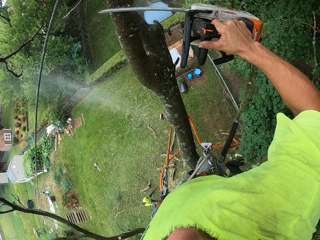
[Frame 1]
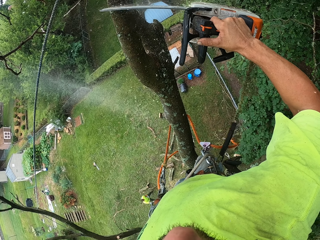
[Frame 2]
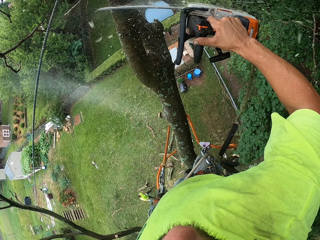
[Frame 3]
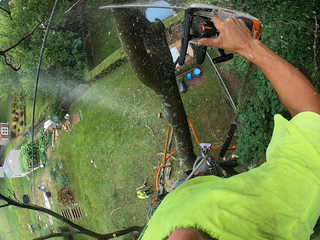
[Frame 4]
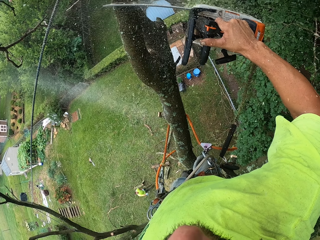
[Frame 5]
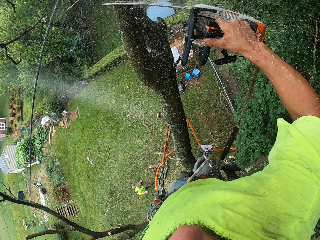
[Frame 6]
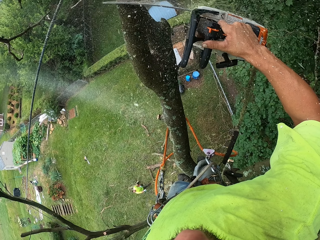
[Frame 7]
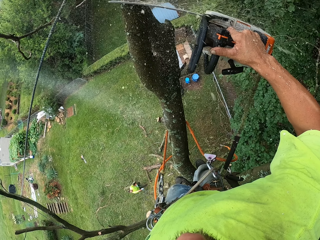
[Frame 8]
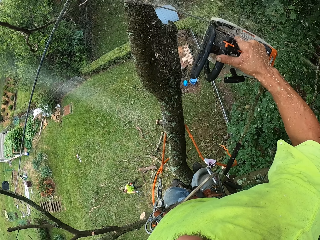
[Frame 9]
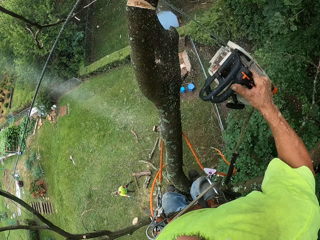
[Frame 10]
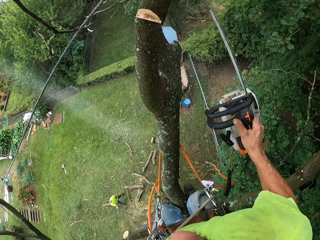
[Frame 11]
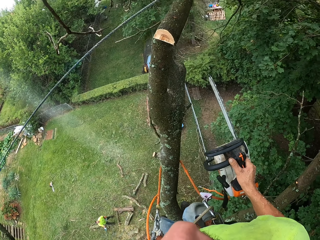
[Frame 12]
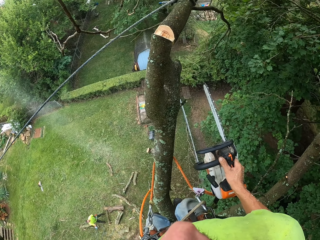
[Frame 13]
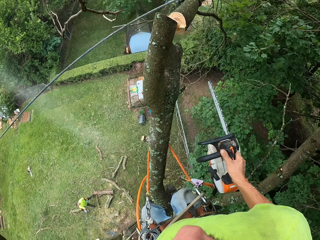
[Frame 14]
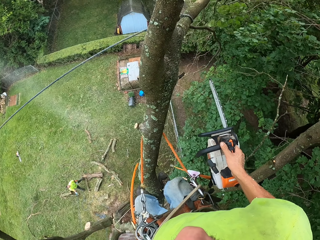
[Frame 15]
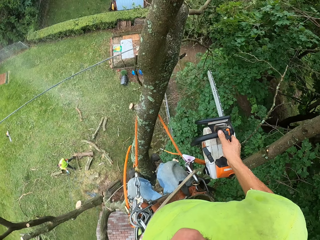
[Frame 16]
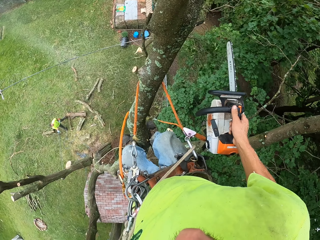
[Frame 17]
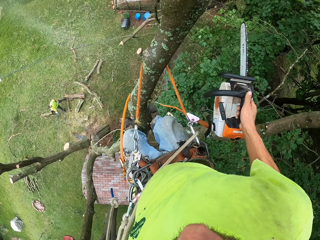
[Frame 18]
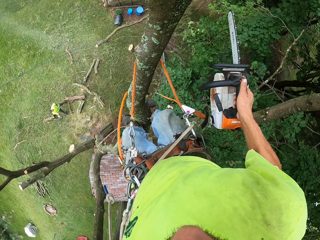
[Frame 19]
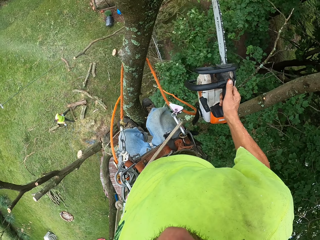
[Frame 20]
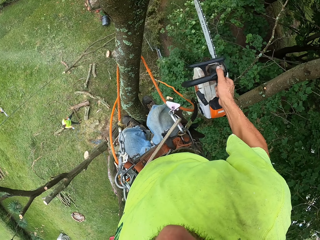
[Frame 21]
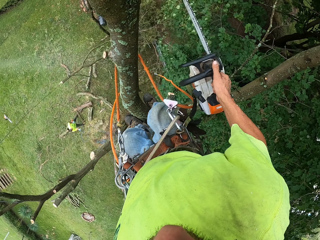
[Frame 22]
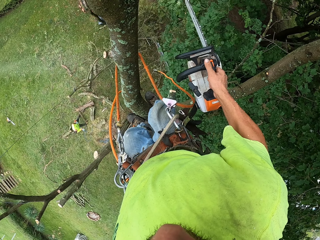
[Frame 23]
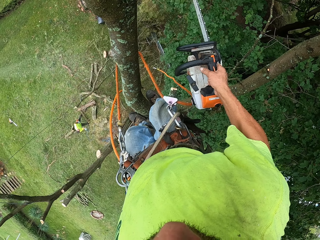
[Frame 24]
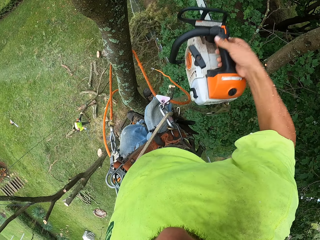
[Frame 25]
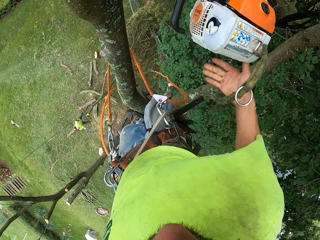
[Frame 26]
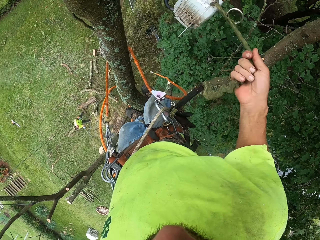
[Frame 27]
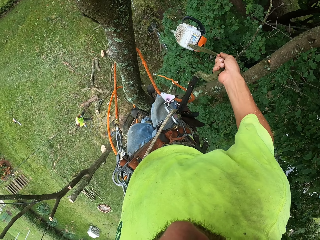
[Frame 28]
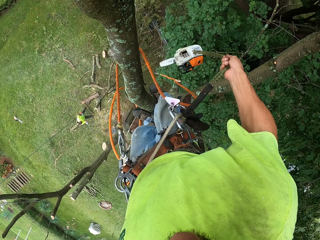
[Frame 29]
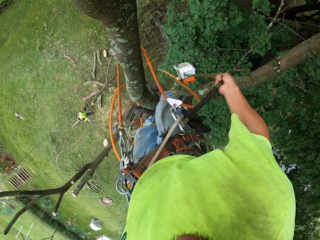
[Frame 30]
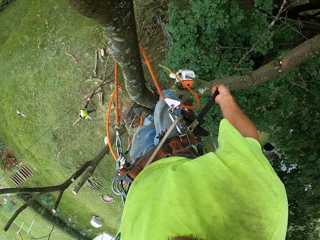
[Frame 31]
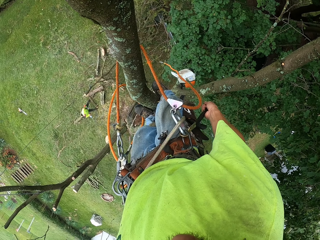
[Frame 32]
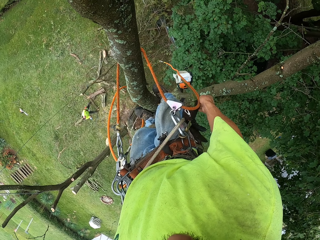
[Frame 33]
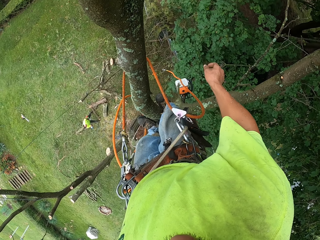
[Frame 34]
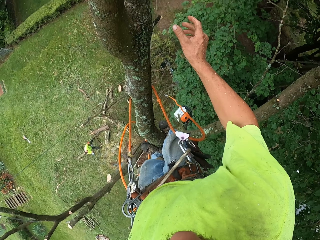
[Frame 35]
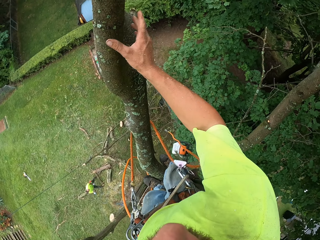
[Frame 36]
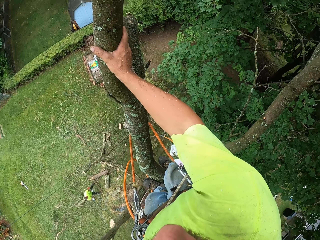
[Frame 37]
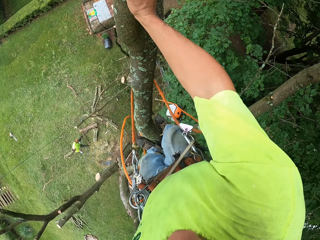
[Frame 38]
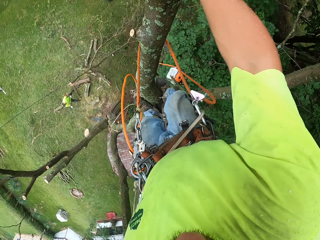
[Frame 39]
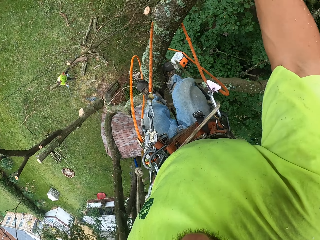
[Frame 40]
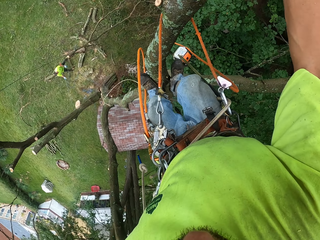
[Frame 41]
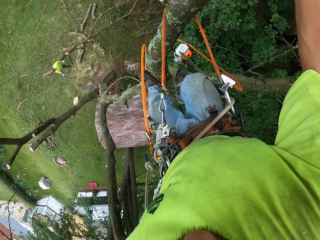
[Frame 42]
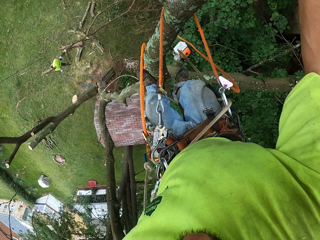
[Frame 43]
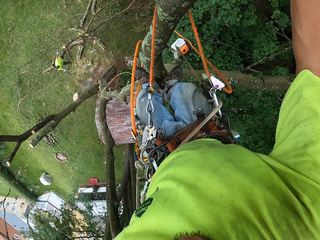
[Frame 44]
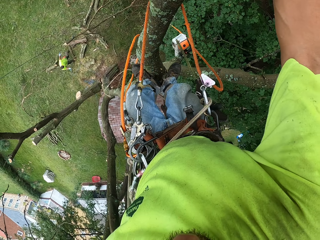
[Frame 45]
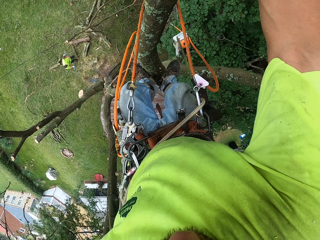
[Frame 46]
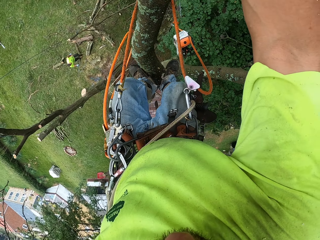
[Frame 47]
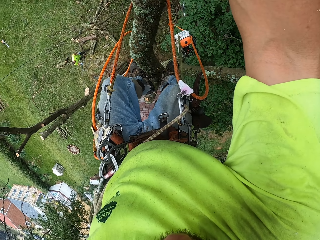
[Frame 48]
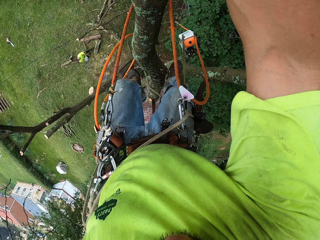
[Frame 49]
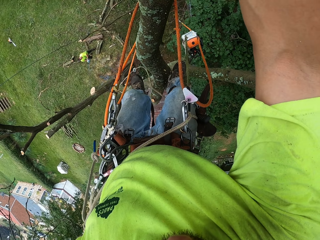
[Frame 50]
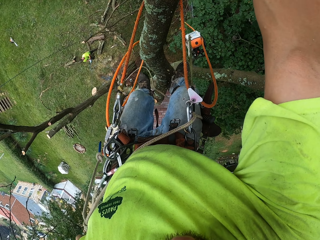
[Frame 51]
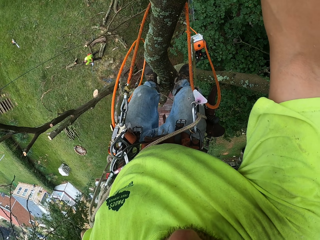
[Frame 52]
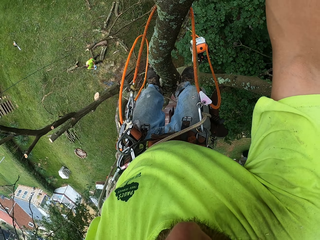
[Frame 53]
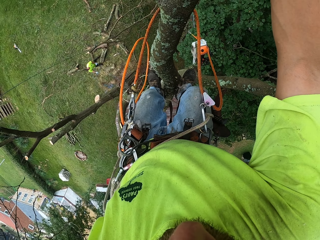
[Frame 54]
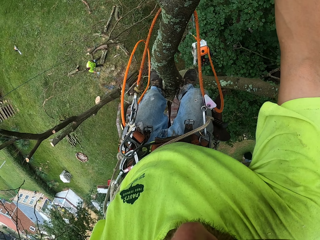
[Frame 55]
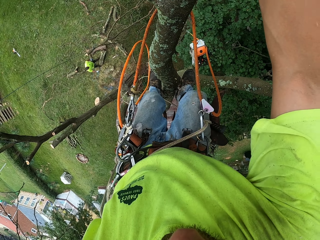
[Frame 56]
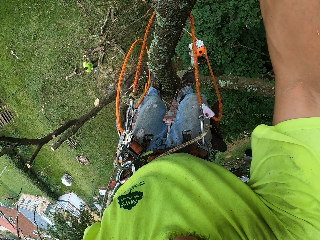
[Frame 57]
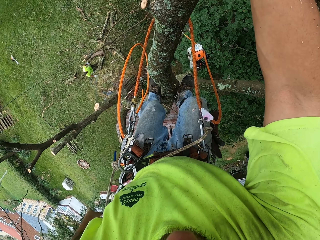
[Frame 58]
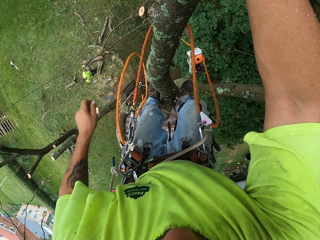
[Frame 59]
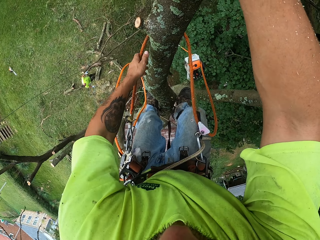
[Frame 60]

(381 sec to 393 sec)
The camera wearer looks around. He releases the chainsaw in his right hand. He lowers the power saw. He places his right hand on the tree. He descends from the tree.

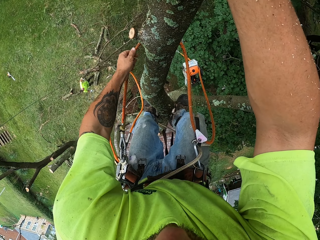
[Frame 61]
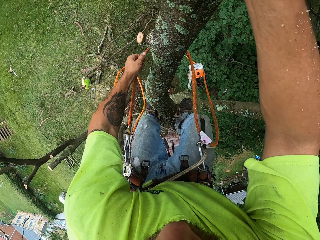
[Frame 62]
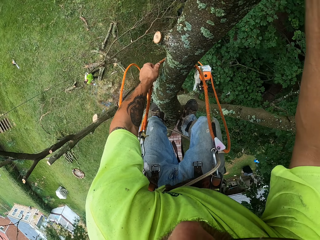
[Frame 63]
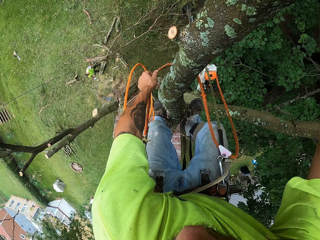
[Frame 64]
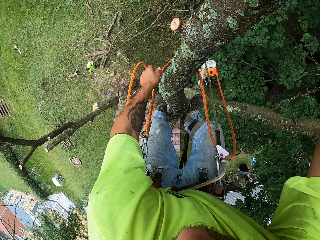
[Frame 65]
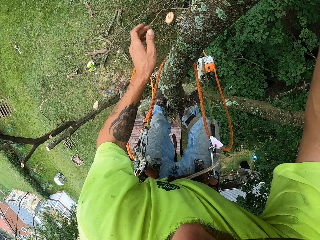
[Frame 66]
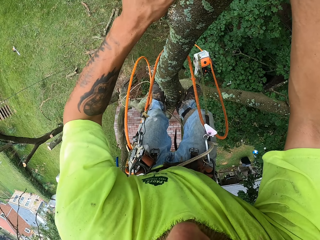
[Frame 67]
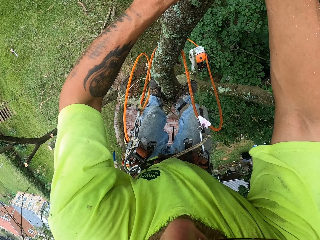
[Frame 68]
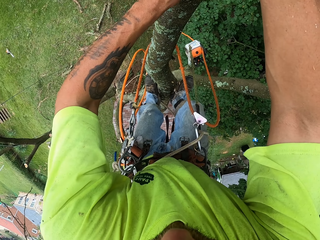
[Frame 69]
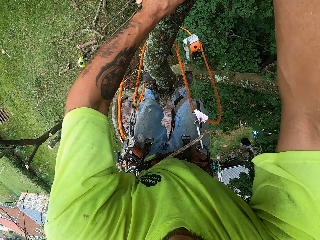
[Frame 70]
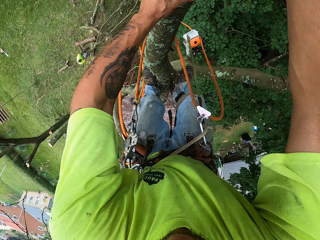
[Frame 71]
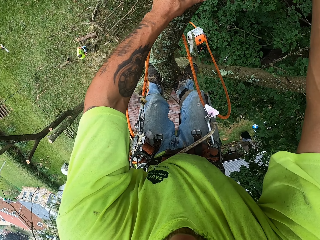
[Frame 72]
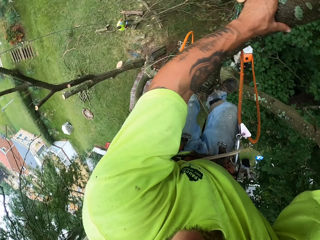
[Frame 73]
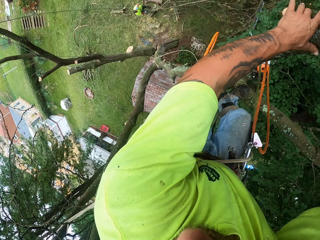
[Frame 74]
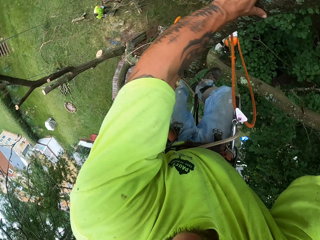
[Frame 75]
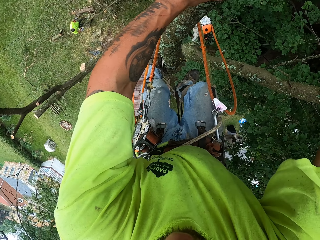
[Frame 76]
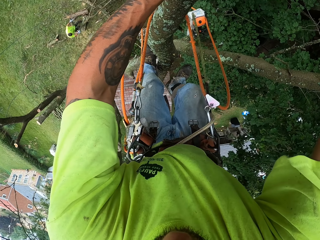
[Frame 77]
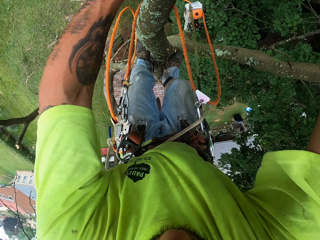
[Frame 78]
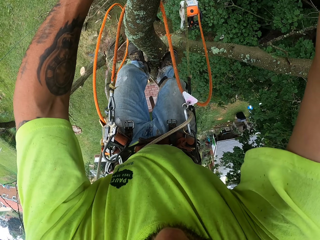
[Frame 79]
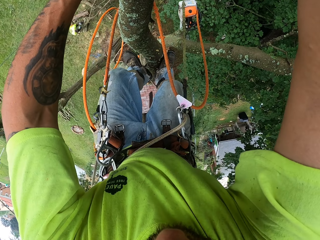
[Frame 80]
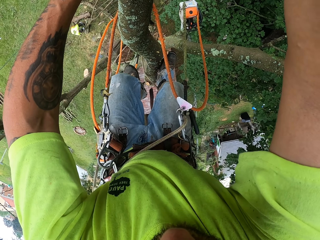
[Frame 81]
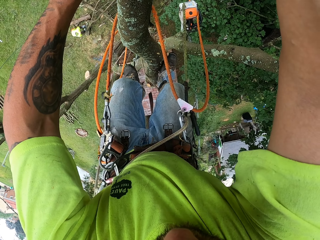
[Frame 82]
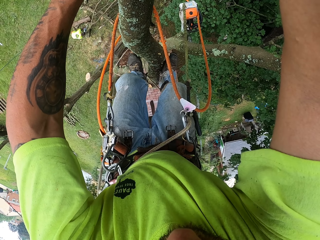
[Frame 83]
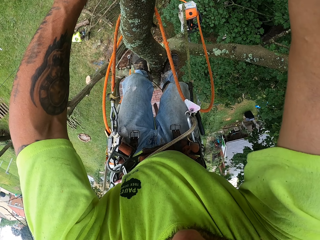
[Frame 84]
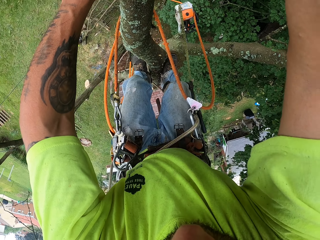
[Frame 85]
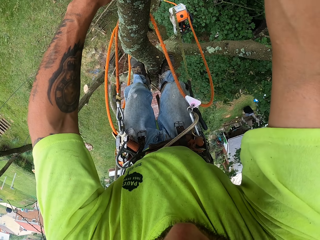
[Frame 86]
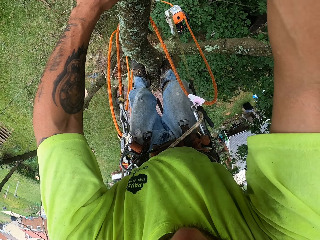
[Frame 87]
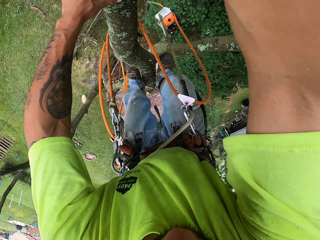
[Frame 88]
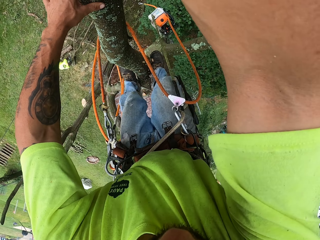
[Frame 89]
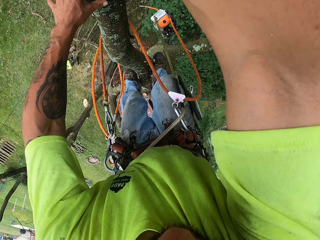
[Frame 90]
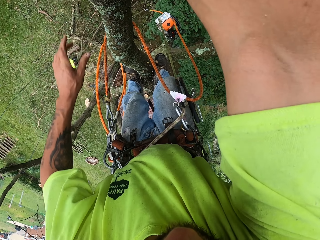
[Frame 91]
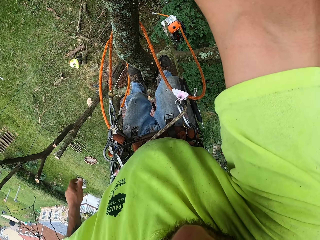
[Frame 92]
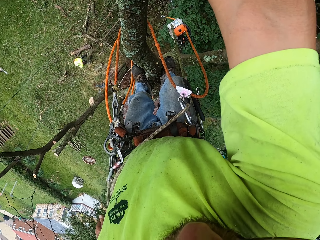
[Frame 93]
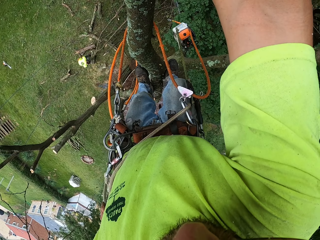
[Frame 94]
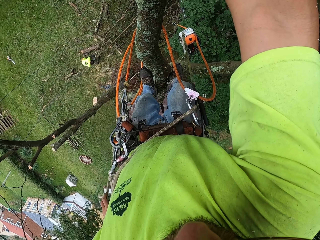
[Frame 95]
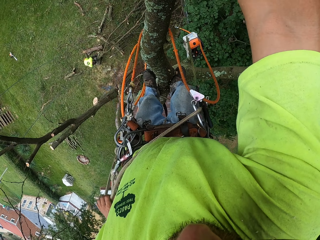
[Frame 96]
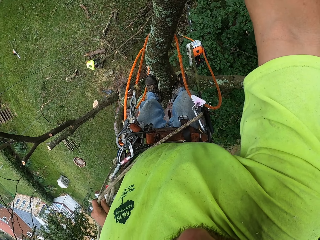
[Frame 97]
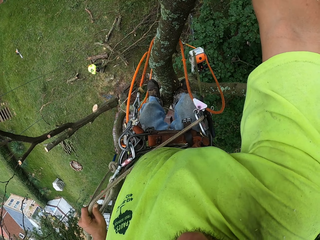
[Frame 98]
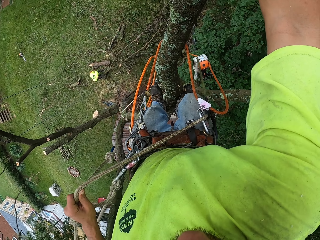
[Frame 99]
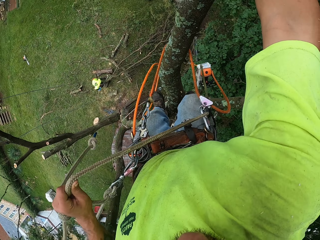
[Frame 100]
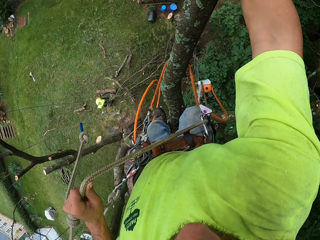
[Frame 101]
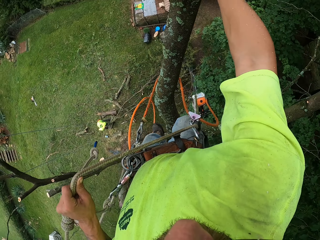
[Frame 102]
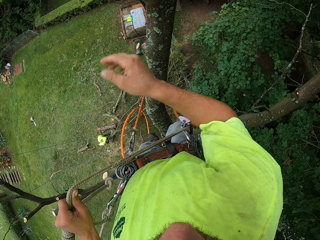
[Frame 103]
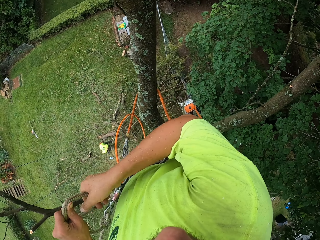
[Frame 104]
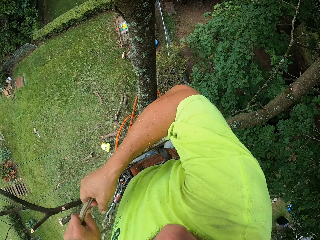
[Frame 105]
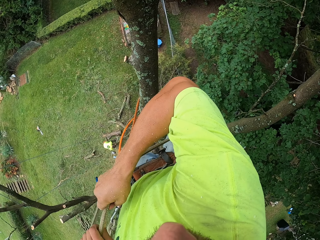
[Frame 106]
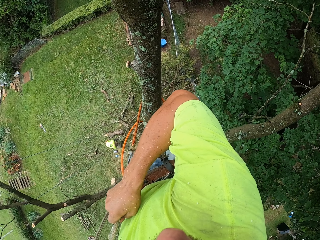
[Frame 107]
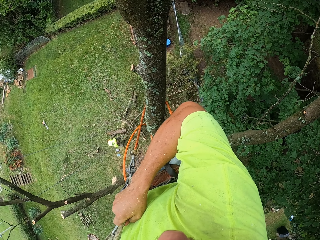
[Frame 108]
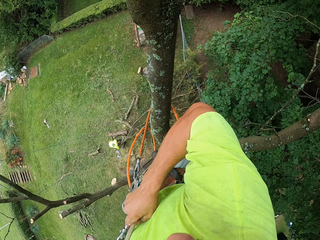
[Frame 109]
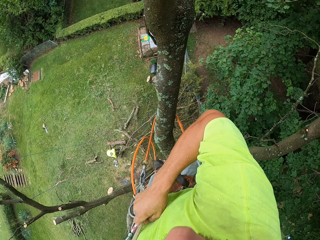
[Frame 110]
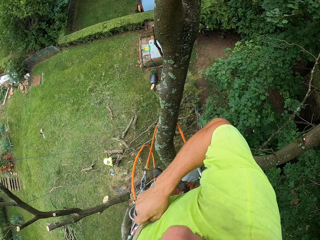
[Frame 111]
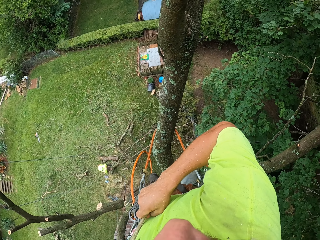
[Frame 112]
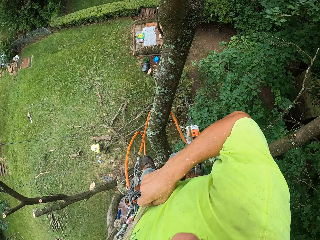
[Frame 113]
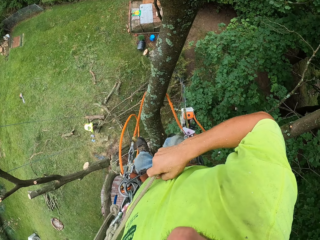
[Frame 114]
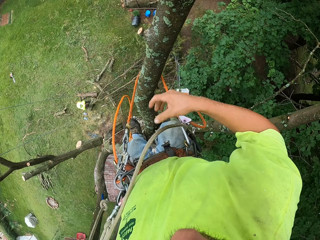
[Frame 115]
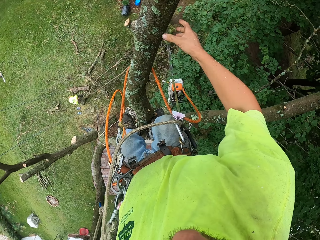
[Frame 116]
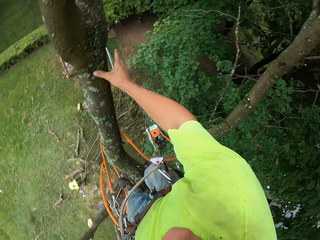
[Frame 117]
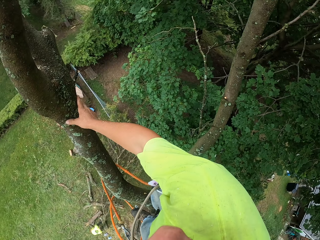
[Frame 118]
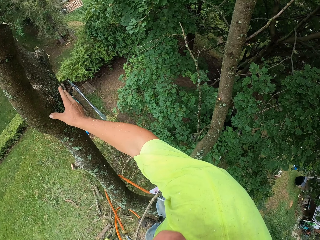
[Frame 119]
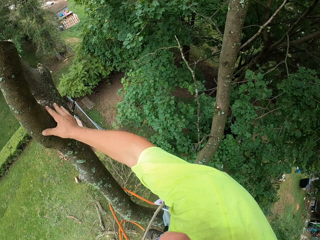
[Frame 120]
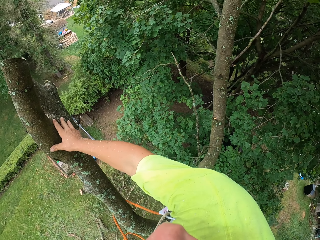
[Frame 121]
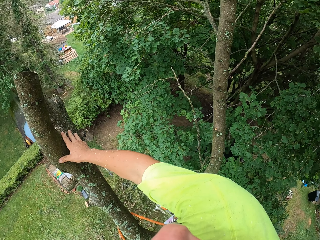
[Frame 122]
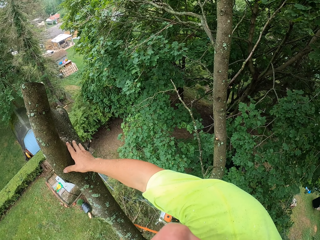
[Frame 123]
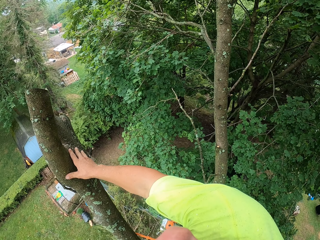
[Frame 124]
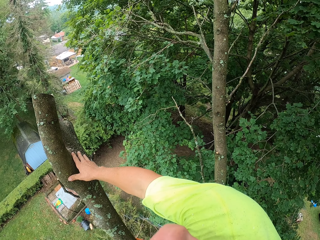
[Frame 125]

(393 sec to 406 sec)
The camera wearer adjusts the rope from the fall arrester on the tree with his left hand. He places his left hand on the tree. He adjusts the rope again. He descends from the tree. He pulls the rope from the fall arrester with his left hand. He tightens the rope with his hands. He places his right hand on the tree.
